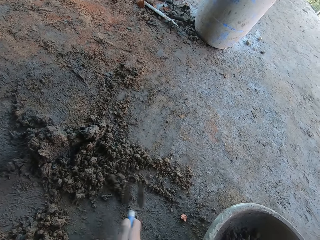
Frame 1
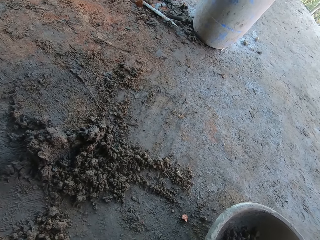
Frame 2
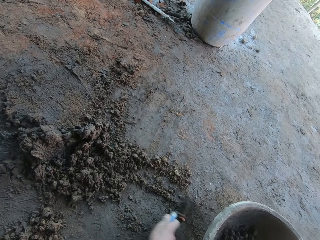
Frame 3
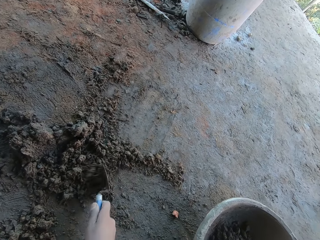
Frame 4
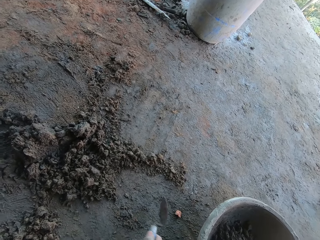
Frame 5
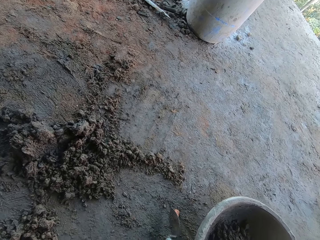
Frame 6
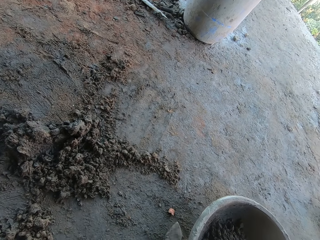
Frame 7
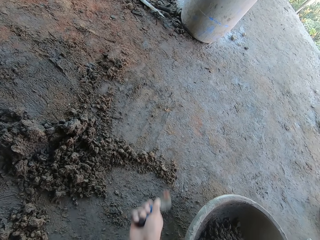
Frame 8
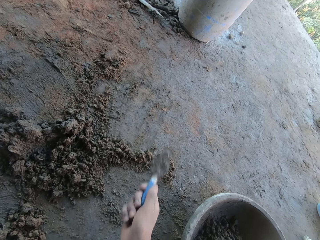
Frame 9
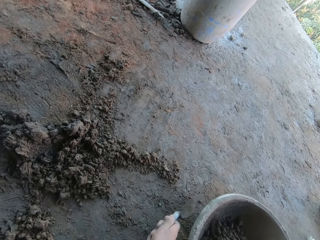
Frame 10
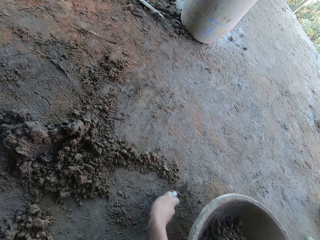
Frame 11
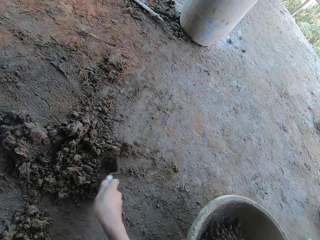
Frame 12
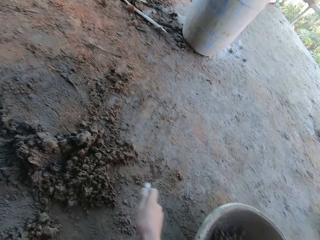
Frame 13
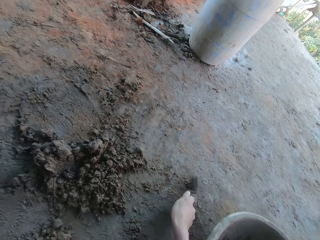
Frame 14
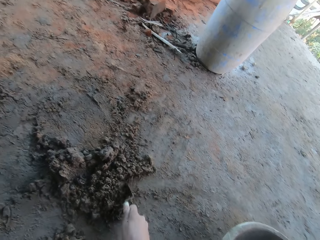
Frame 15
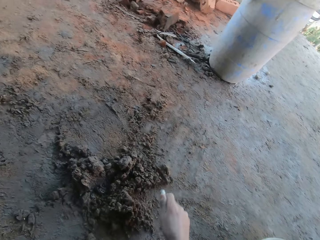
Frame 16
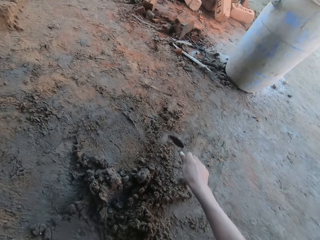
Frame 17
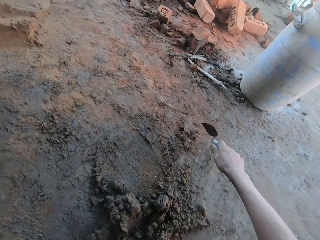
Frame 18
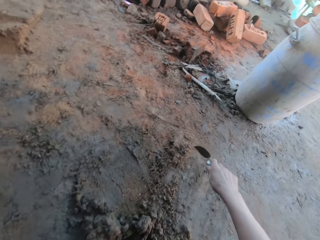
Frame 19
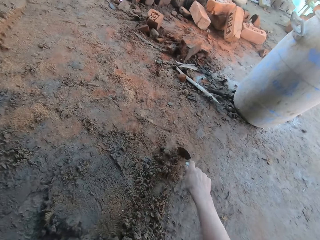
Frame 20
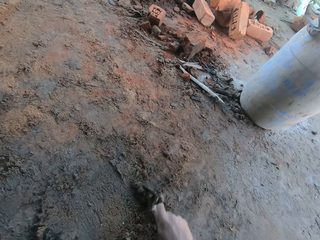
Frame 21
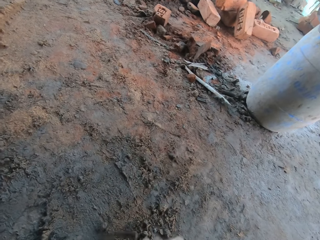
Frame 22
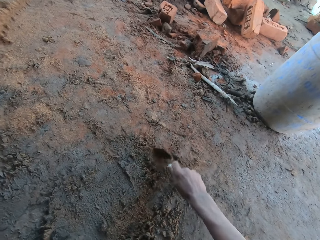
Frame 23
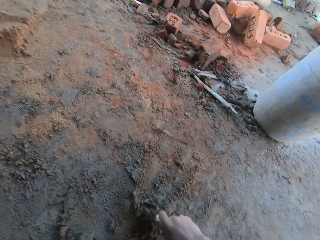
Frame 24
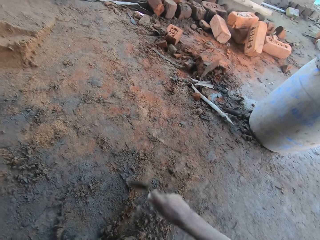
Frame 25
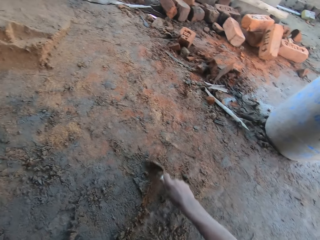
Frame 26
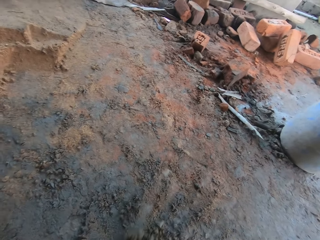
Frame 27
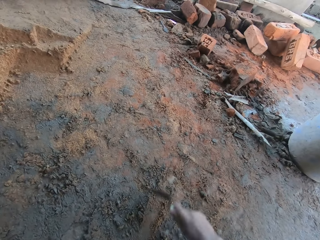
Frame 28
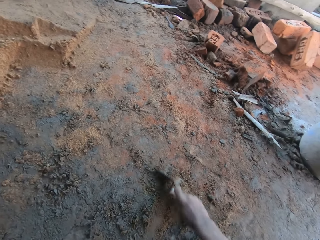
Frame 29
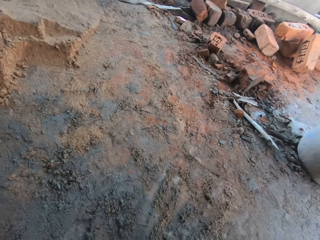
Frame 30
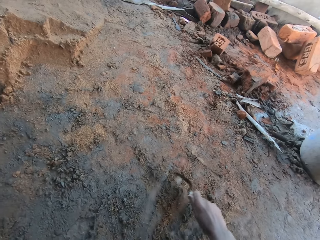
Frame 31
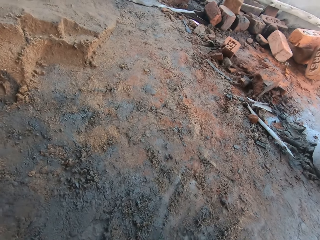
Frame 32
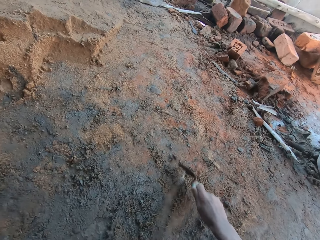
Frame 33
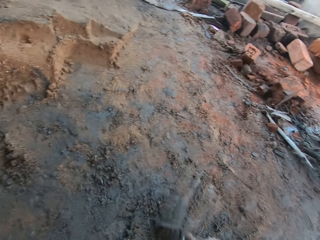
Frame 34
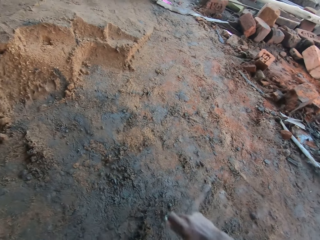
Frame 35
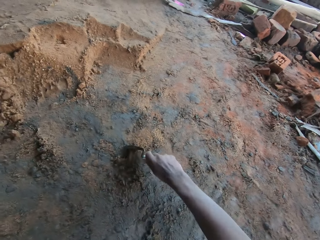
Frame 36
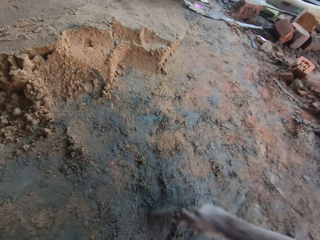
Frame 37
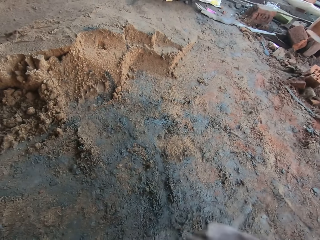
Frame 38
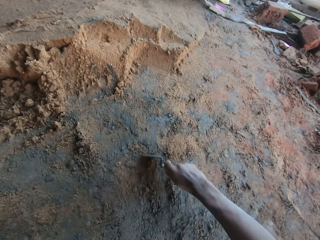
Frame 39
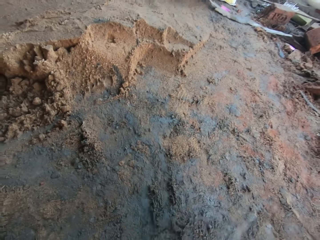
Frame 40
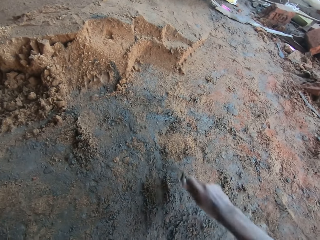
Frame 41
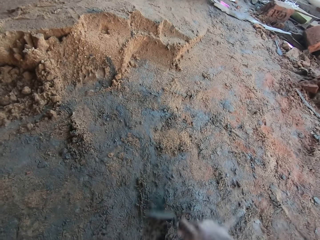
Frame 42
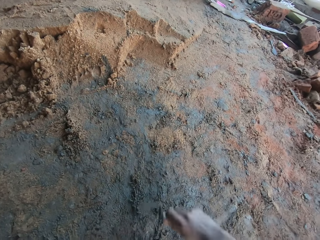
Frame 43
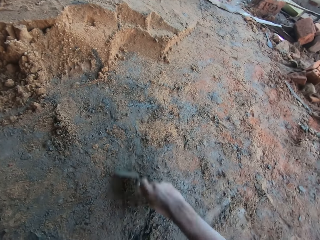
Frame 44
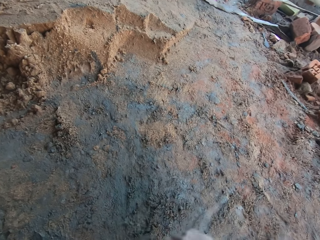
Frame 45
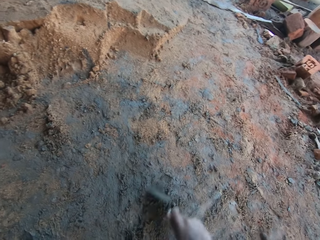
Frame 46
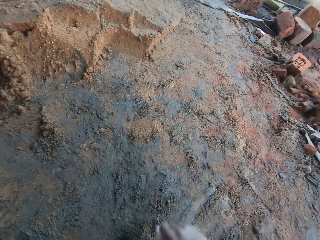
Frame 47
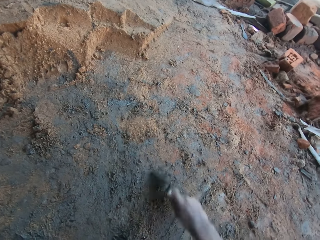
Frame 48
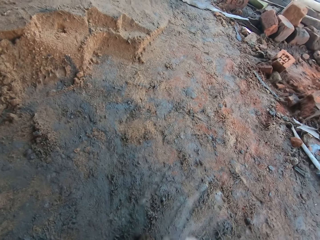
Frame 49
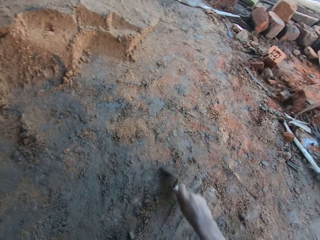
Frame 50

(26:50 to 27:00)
The camera wearer moves a stone on the floor with the trowel in his right hand. He gathers mortar on the floor with the trowel in his right hand.

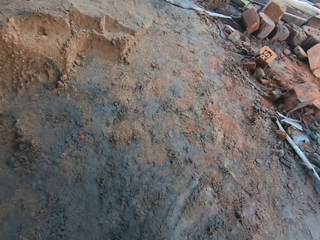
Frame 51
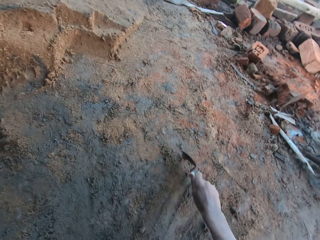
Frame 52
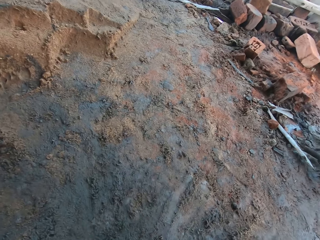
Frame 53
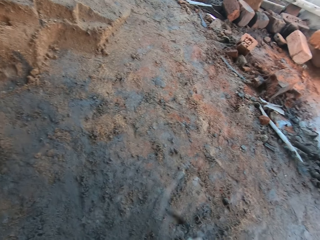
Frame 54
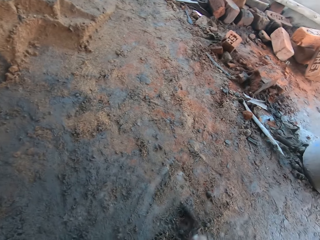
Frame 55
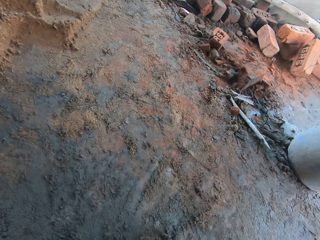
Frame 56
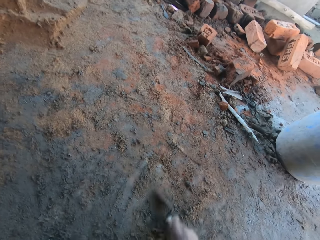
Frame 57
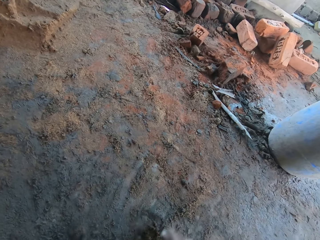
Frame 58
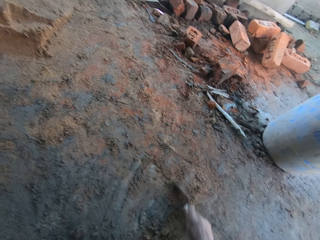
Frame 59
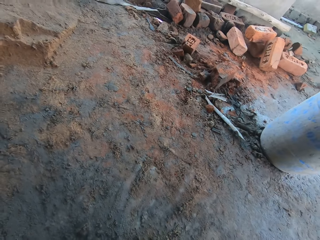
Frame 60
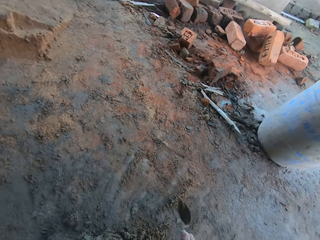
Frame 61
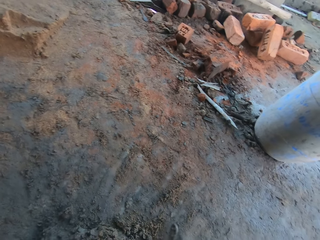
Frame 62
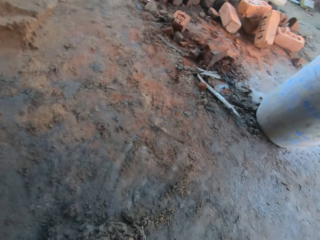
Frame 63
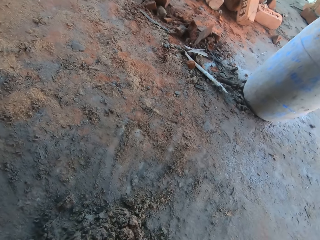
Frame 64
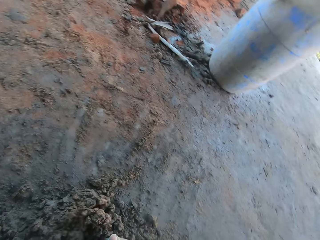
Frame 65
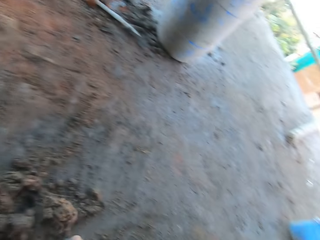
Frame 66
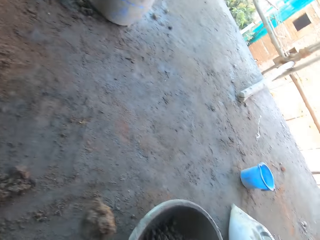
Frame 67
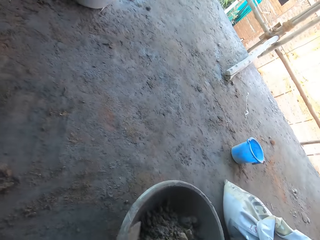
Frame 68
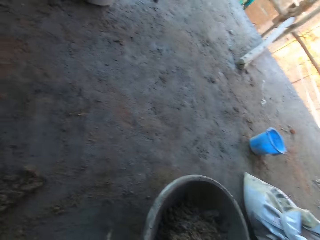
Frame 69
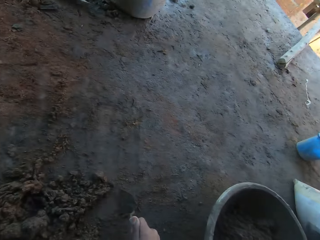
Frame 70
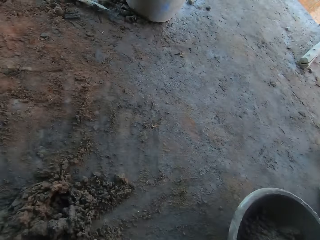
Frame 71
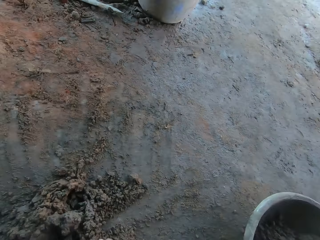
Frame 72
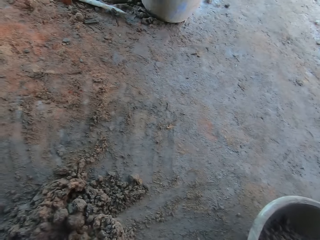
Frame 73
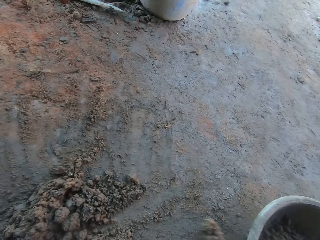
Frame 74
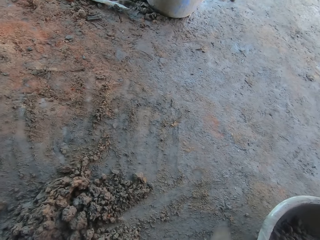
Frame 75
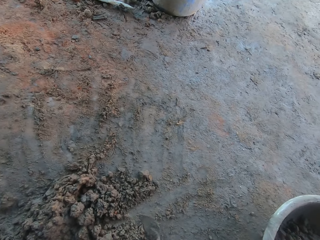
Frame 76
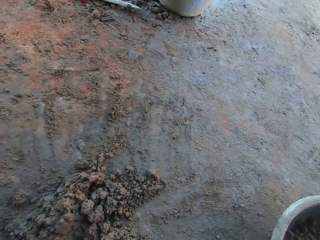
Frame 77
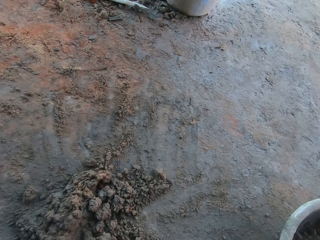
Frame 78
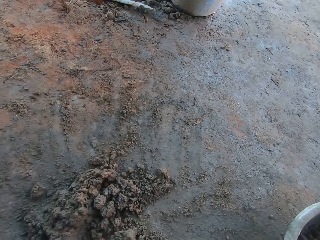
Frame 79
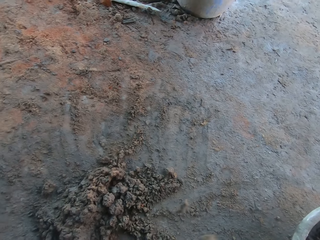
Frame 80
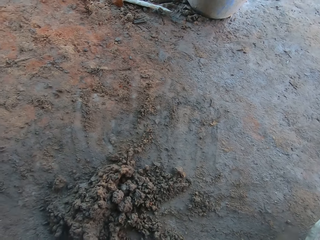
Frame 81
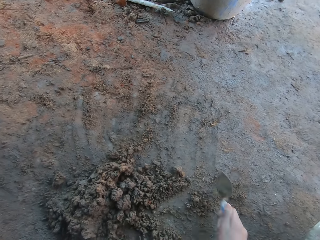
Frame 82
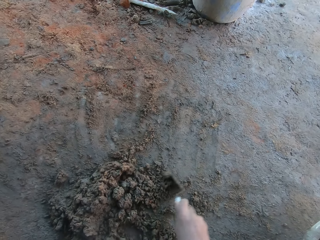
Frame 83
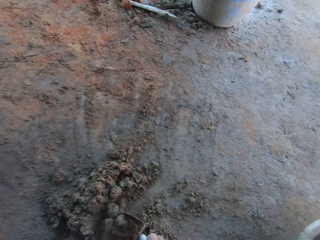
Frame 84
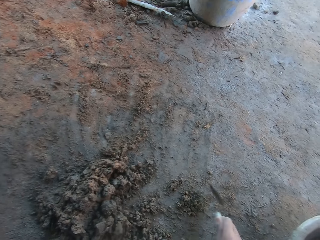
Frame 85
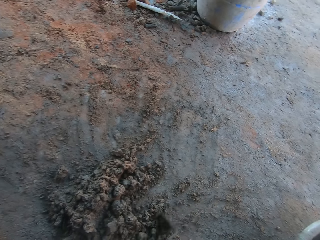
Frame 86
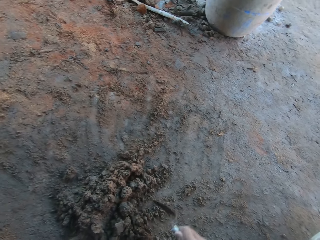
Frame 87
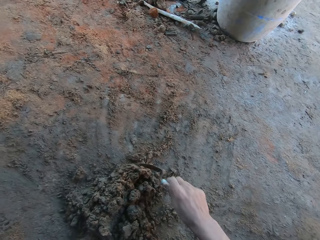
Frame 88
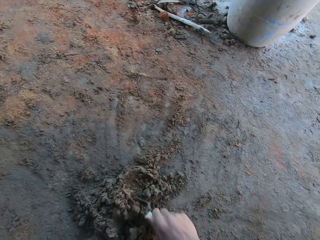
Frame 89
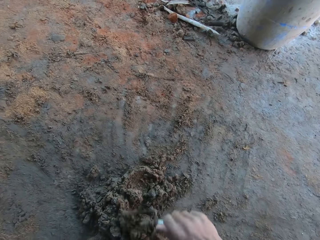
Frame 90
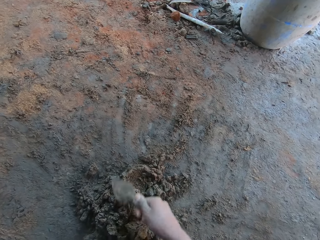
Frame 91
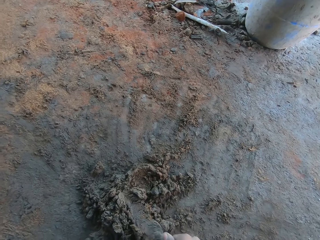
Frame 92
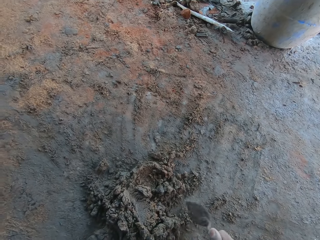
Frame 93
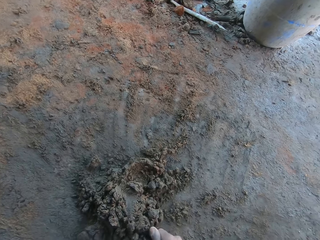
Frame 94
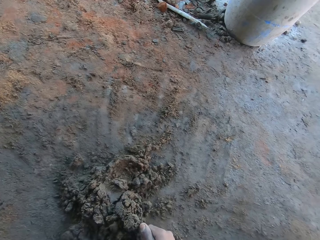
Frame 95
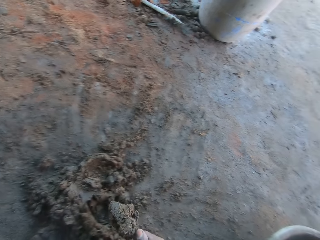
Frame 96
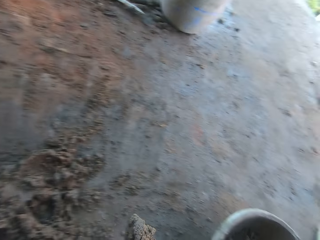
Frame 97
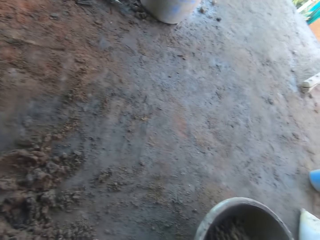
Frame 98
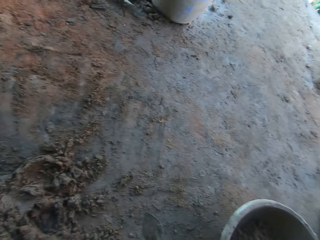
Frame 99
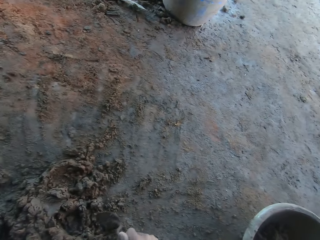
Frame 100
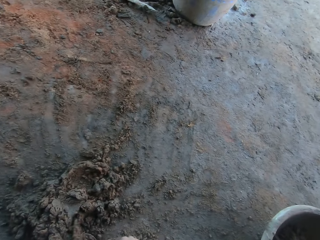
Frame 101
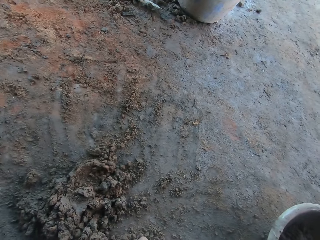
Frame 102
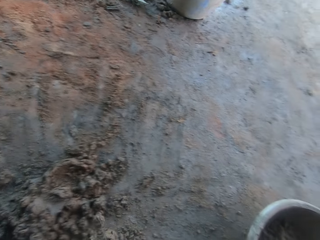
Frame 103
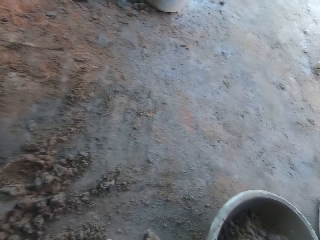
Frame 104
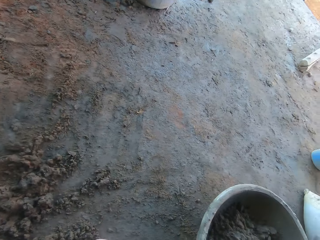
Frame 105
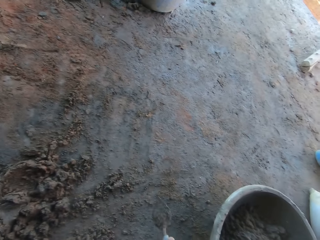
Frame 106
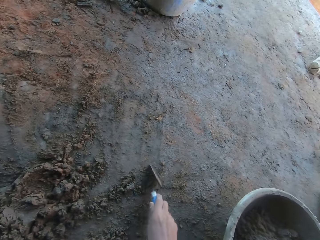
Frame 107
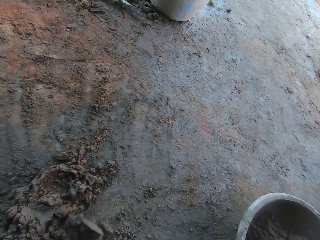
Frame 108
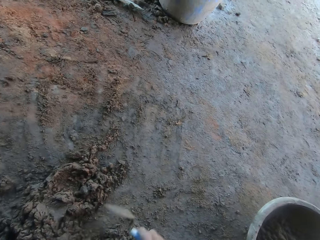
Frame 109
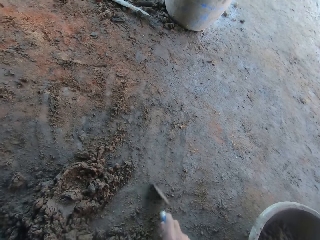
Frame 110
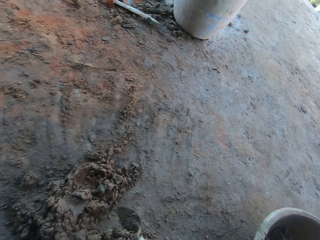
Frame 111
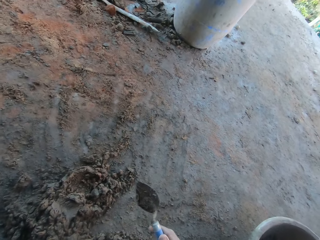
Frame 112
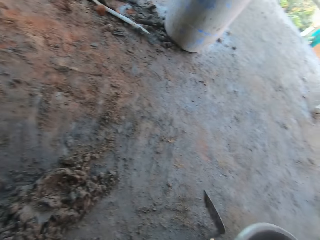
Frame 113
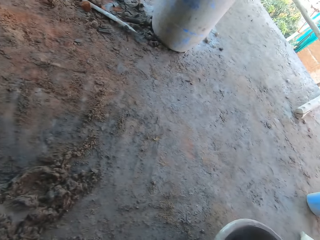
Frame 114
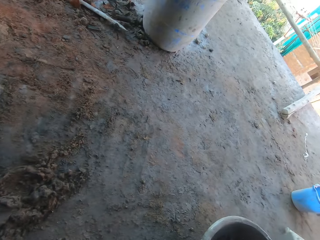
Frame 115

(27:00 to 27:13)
The camera wearer scoops mortar from the floor with the trowel in his right hand. He pours the mortar into the bowl on the floor with the trowel in his right hand. He scoops mortar from the floor with the trowel in his right hand. He pours the mortar into the bowl on the floor with the trowel in his right hand. He scoops mortar from the floor with the trowel in his right hand. He gathers mortar on the floor with the trowel in his right hand. He scoops mortar from the floor with the trowel in his right hand. He pours the mortar into the bowl on the floor with the trowel in his right hand. He scoops mortar from the floor with the trowel in his right hand. He pours the mortar into the bowl on the floor with the trowel in his right hand. He gathers mortar on the floor with the trowel in his right hand.
